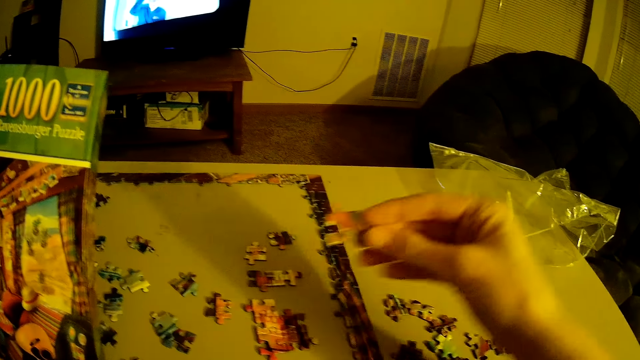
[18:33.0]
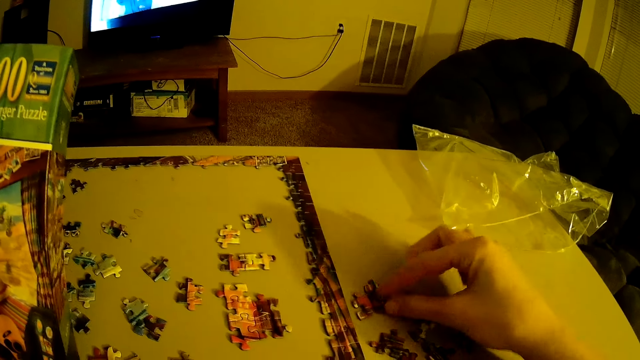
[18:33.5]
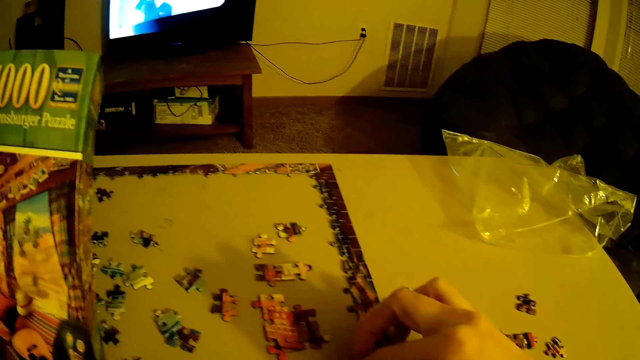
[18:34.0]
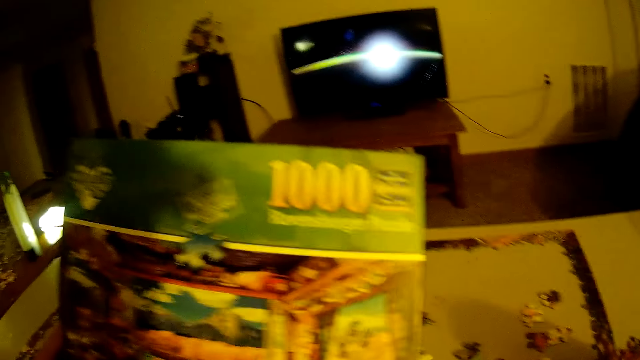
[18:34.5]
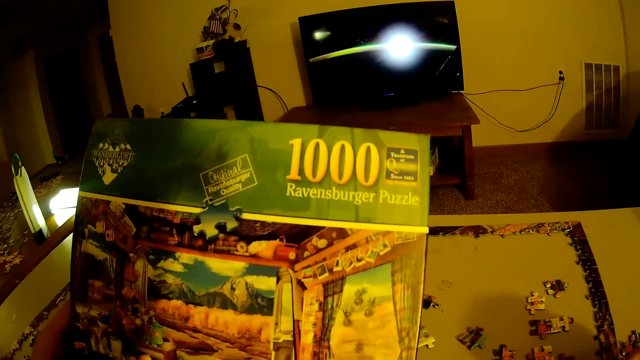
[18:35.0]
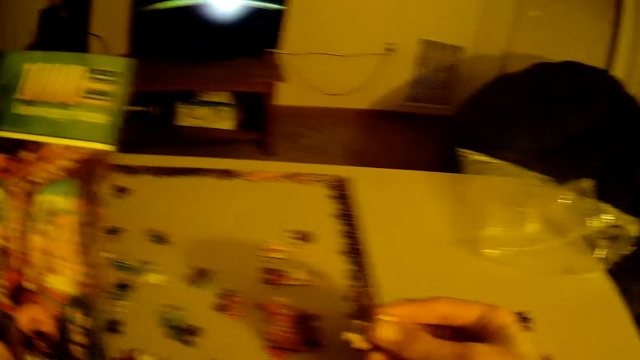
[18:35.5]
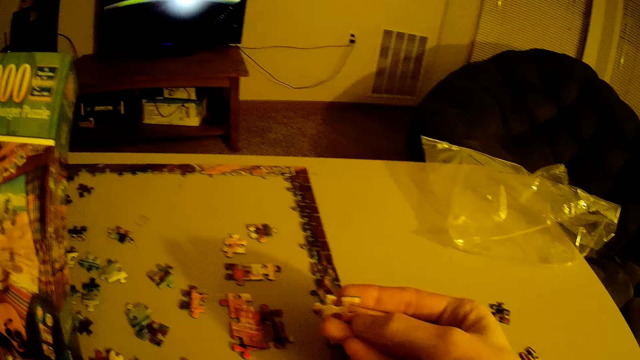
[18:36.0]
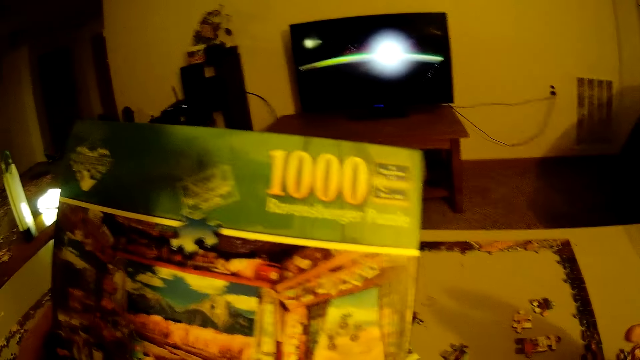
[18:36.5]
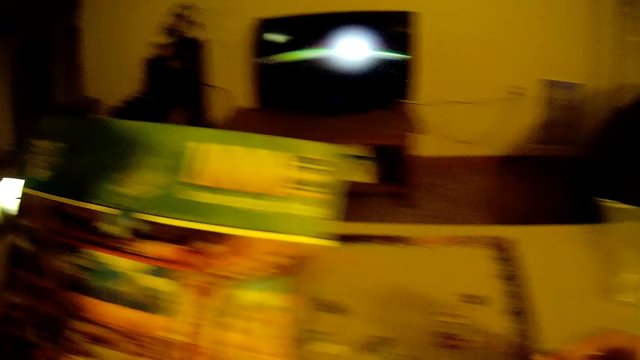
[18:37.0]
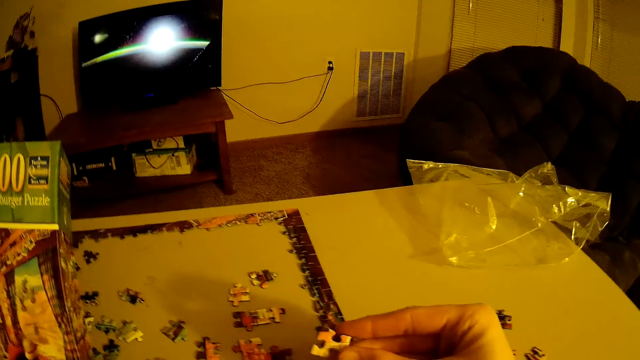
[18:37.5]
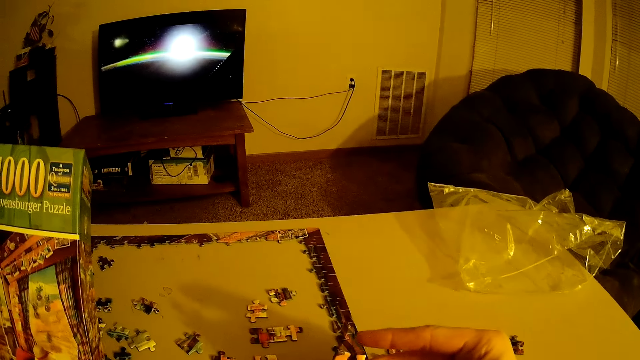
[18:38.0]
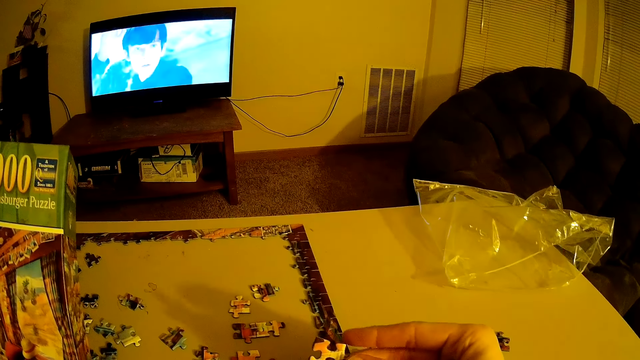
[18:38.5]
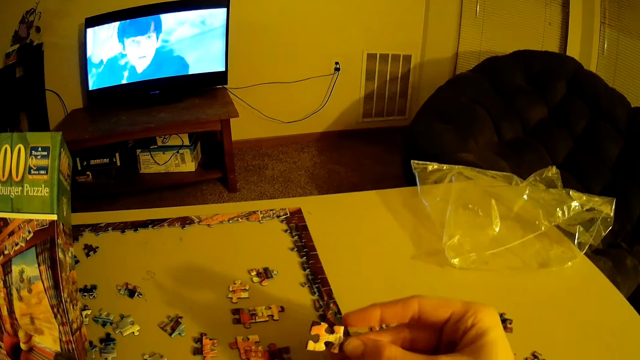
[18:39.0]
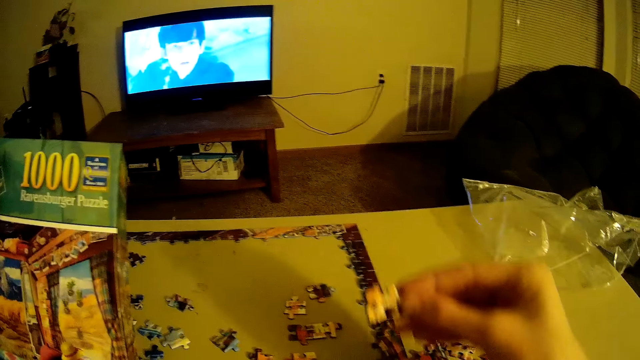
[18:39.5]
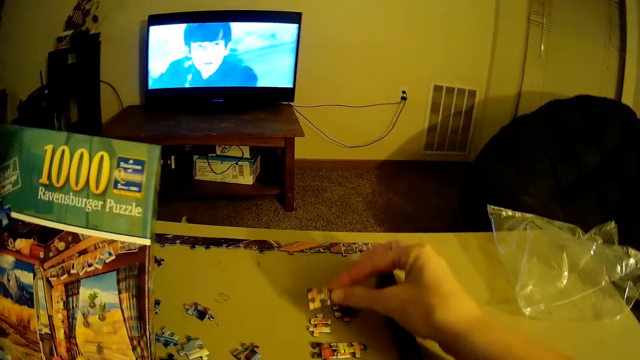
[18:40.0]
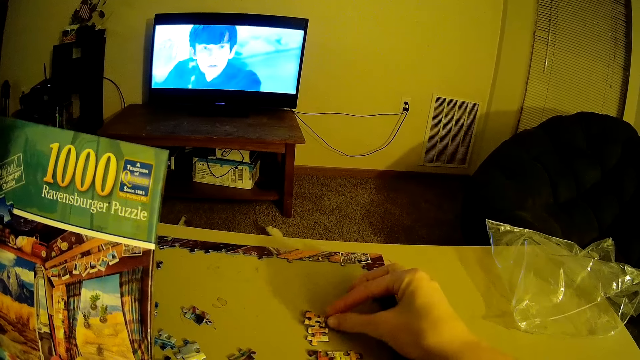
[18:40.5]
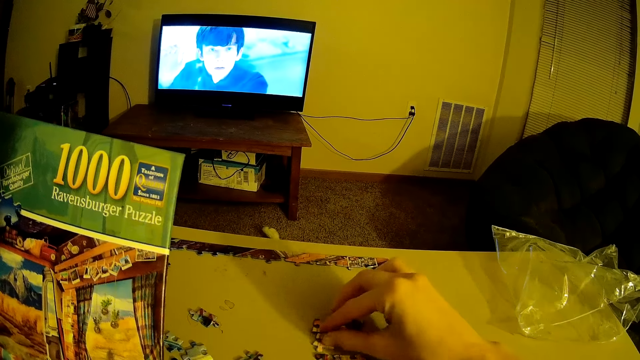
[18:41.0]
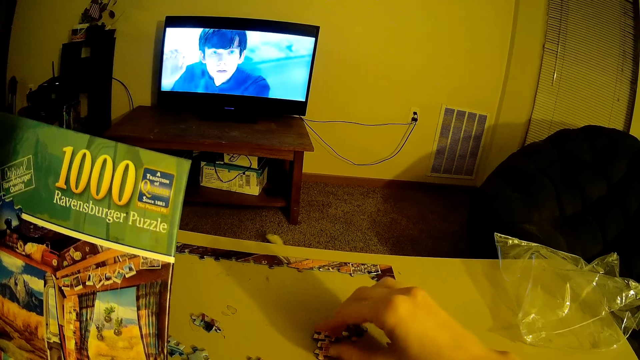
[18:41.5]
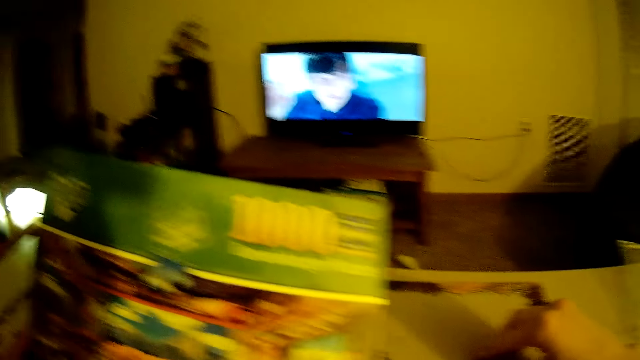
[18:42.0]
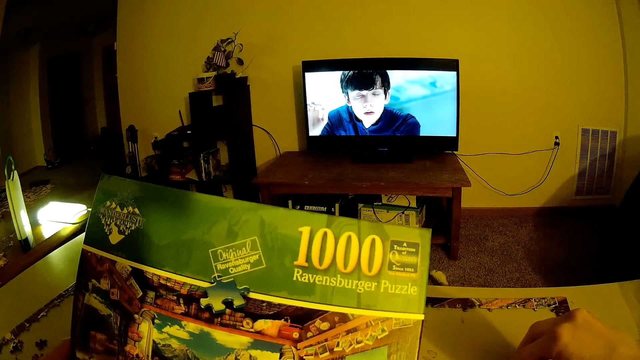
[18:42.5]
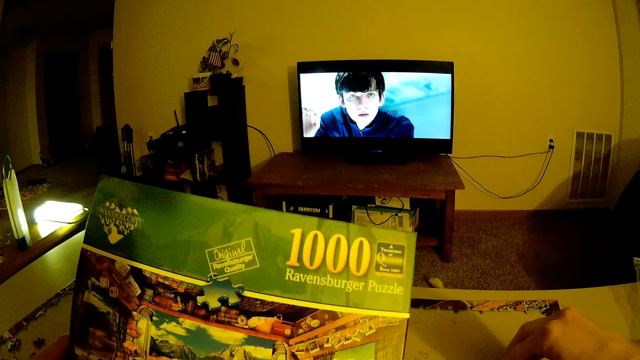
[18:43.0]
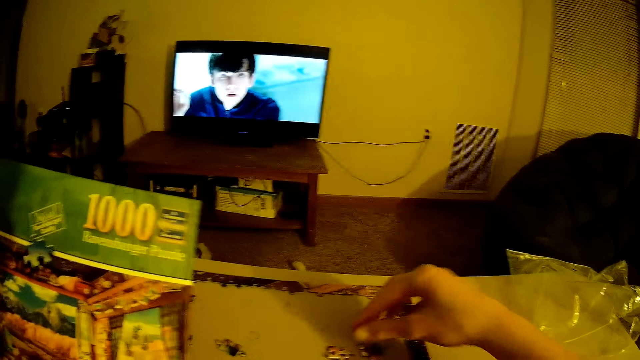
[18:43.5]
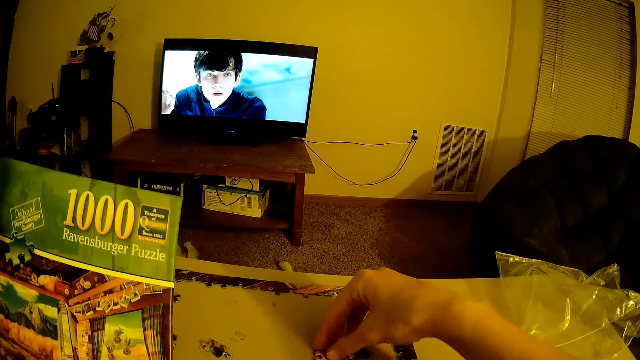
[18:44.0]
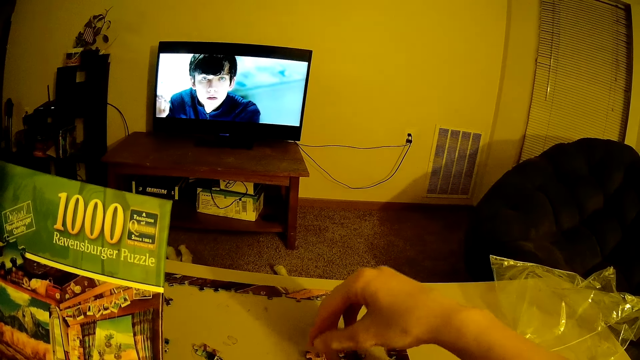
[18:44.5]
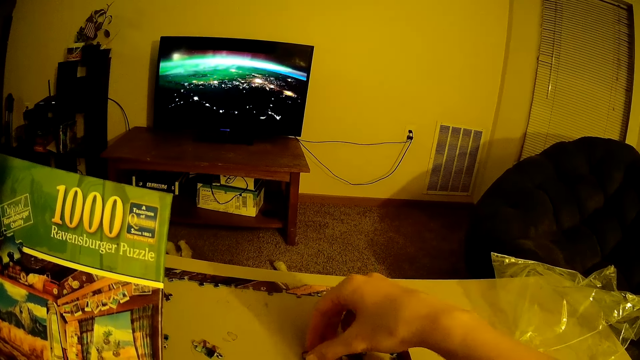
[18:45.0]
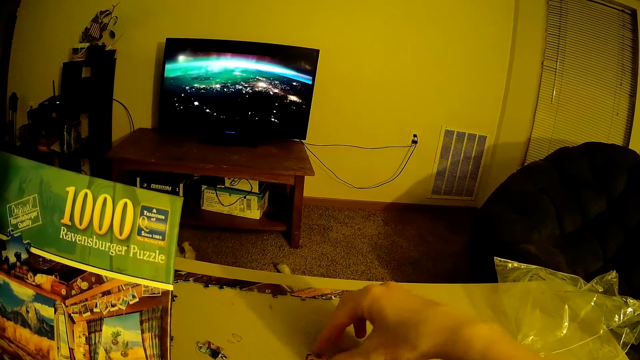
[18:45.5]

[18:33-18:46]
The camera wearer puts the beads aside. They put the beads on the table.

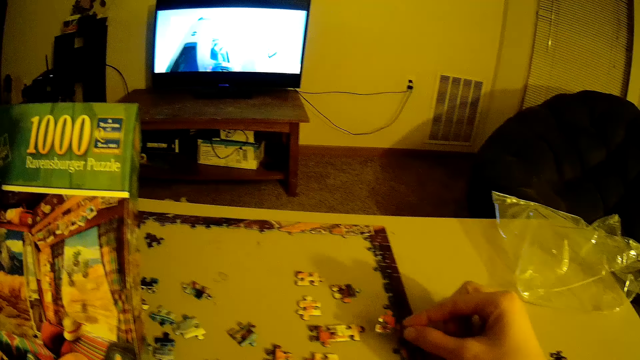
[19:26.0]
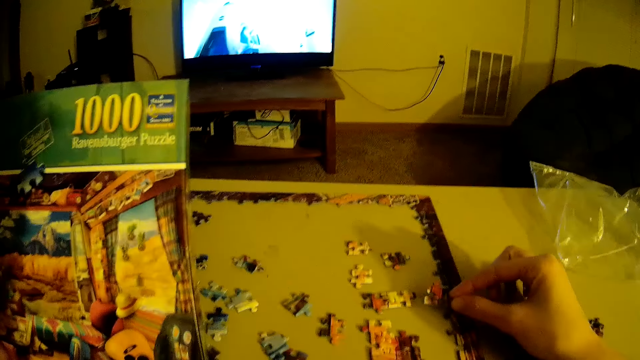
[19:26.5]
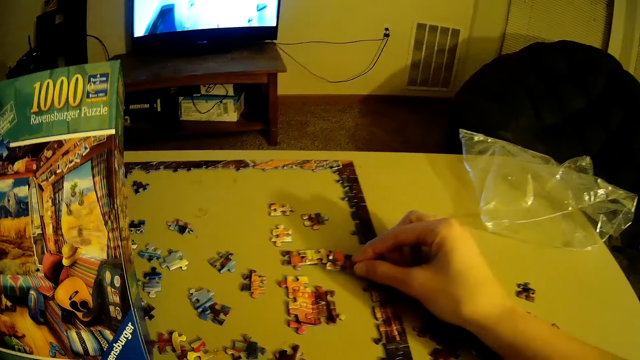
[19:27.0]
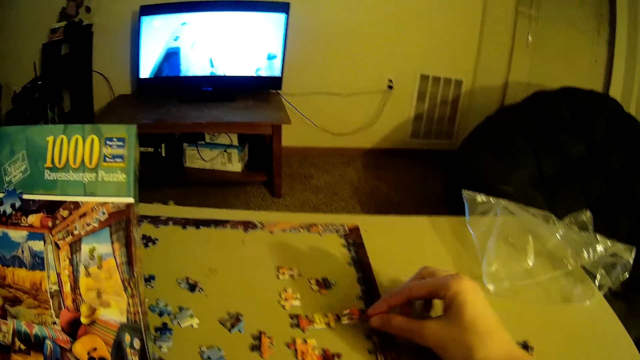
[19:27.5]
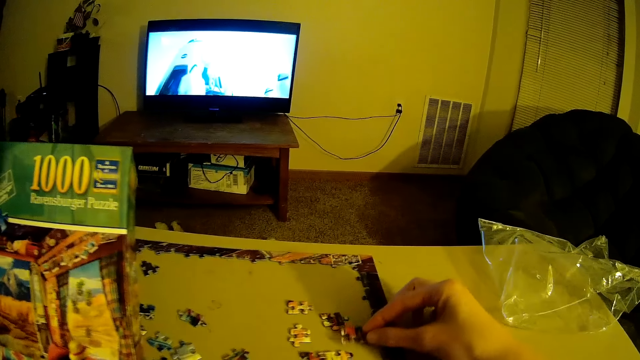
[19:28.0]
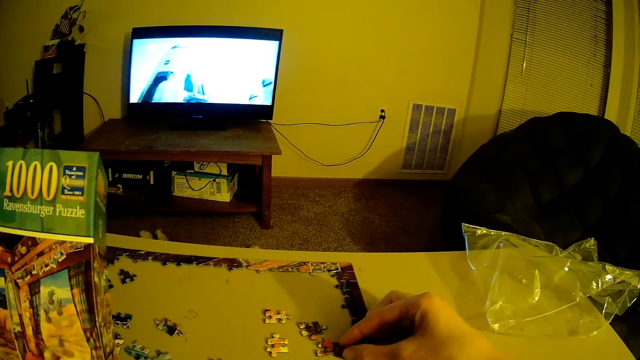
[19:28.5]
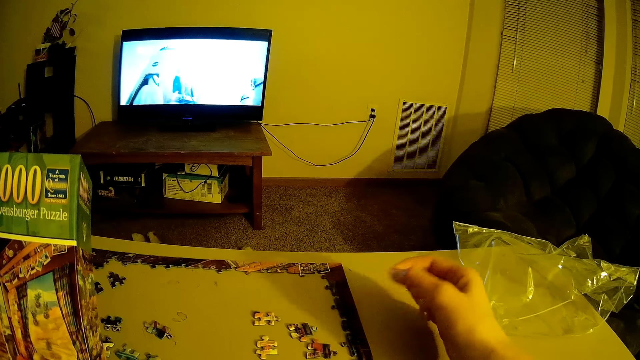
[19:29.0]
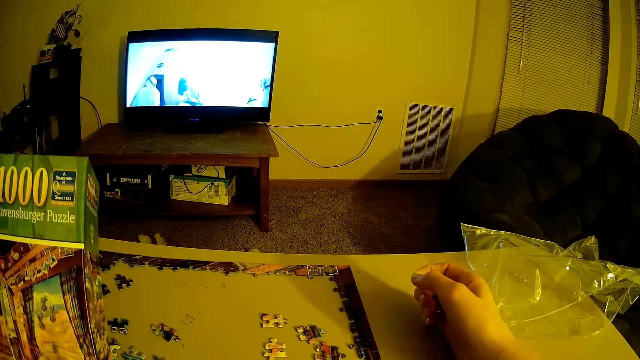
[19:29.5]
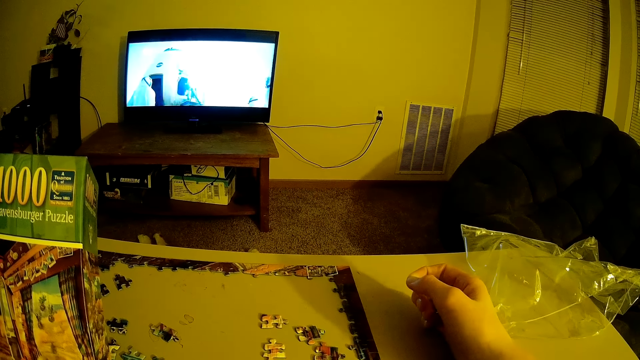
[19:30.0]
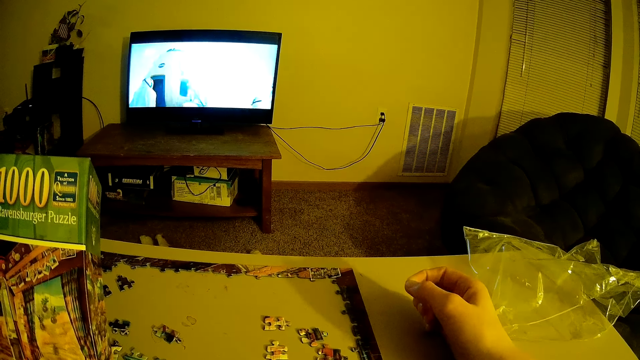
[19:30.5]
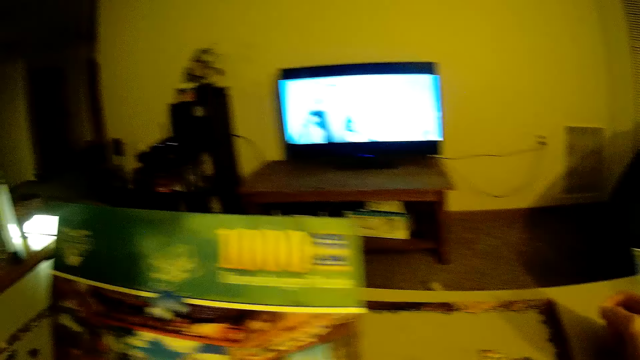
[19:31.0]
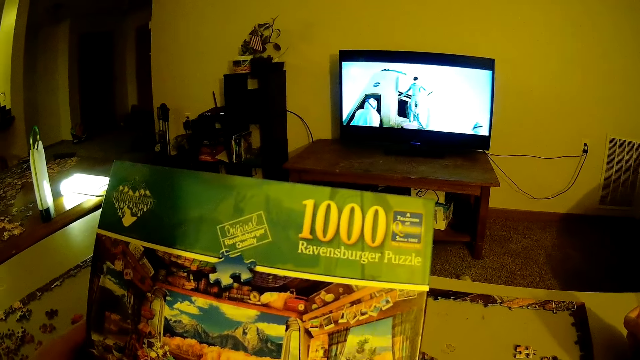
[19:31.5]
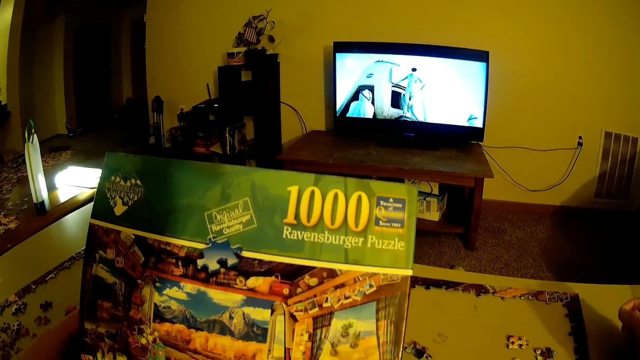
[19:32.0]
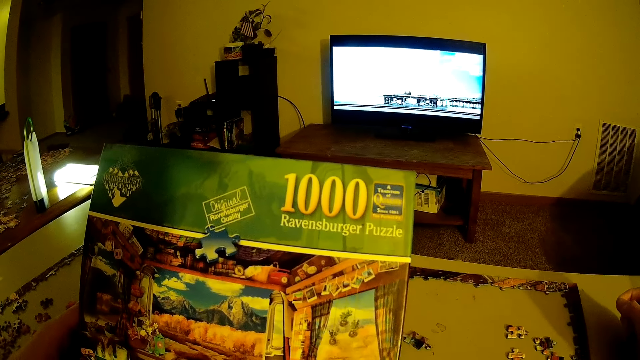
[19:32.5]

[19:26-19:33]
The camera wearer moves beads.
